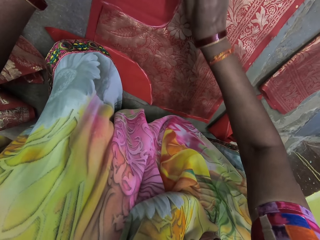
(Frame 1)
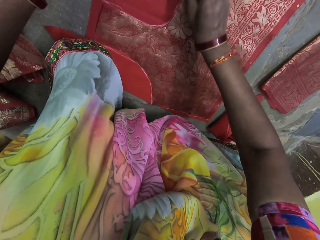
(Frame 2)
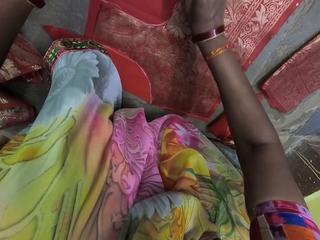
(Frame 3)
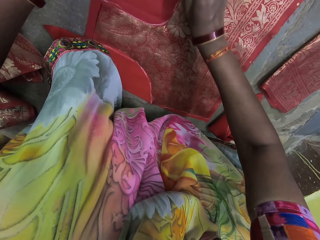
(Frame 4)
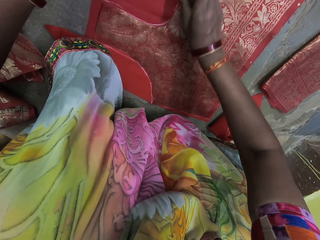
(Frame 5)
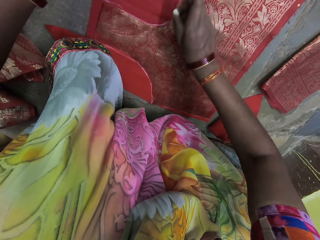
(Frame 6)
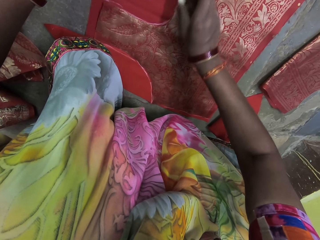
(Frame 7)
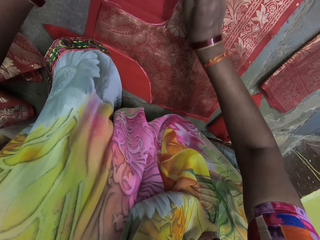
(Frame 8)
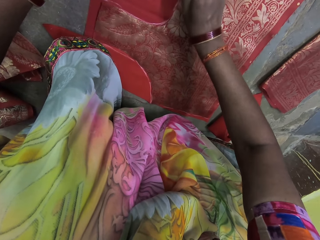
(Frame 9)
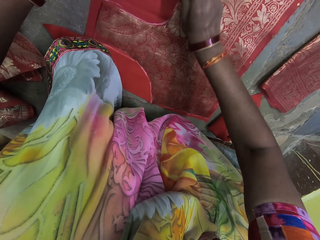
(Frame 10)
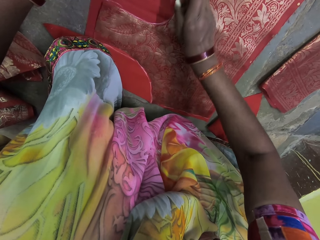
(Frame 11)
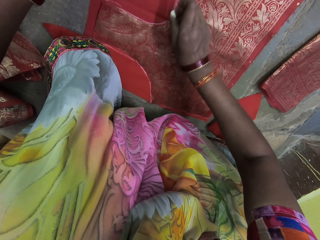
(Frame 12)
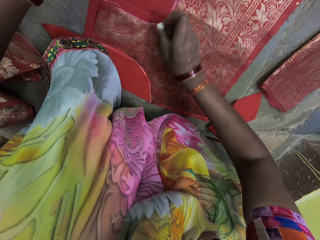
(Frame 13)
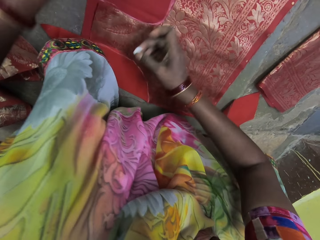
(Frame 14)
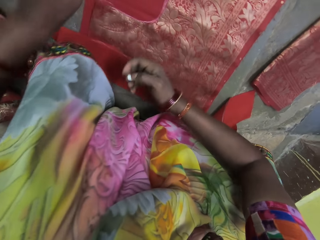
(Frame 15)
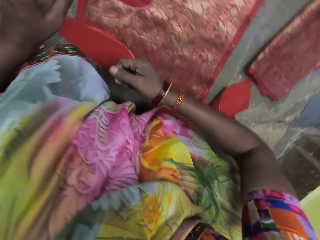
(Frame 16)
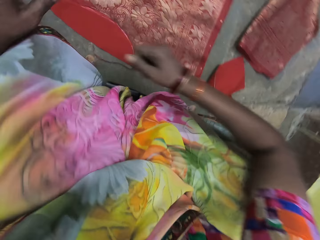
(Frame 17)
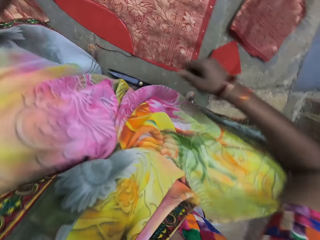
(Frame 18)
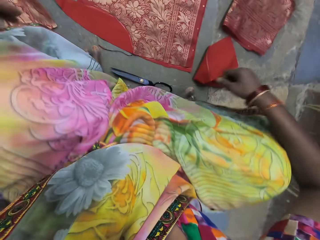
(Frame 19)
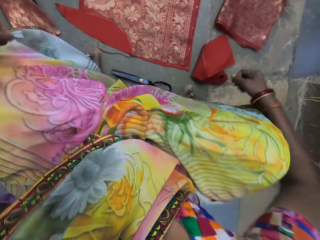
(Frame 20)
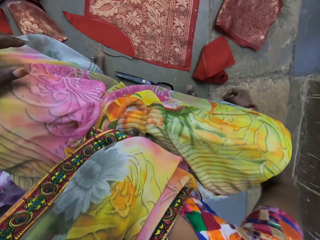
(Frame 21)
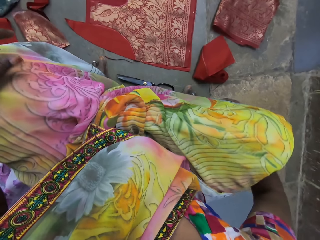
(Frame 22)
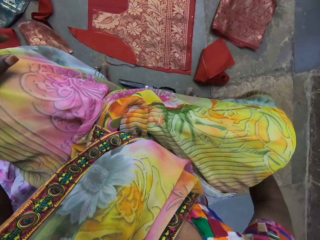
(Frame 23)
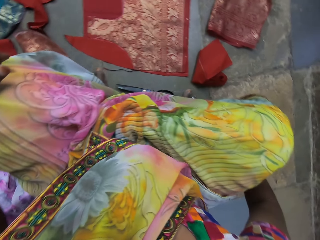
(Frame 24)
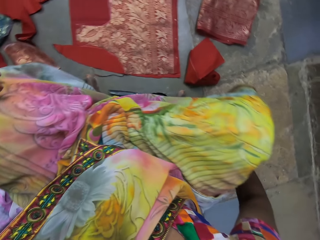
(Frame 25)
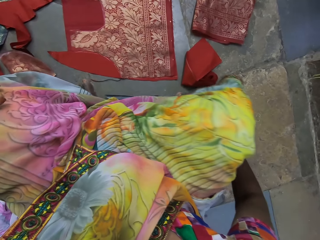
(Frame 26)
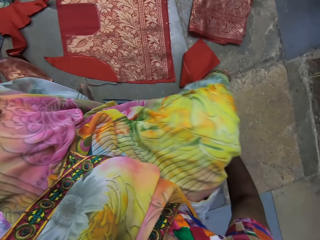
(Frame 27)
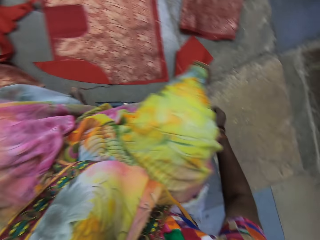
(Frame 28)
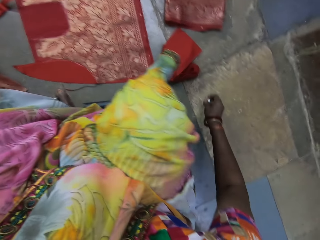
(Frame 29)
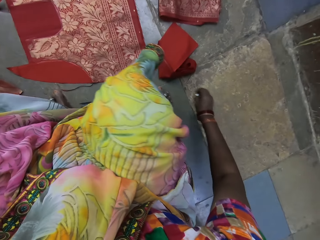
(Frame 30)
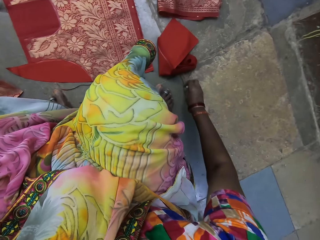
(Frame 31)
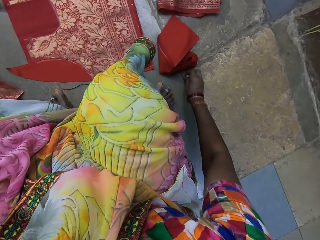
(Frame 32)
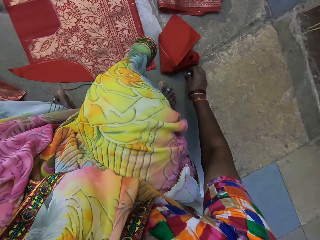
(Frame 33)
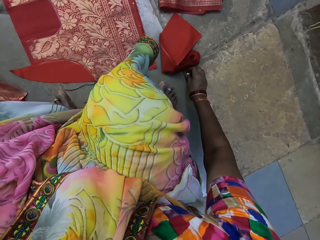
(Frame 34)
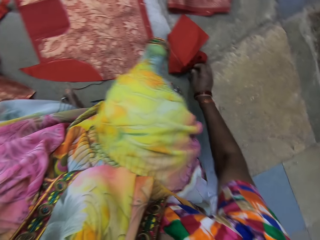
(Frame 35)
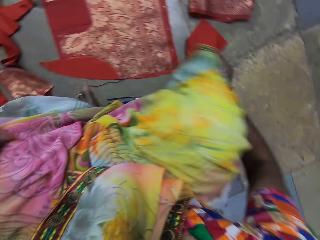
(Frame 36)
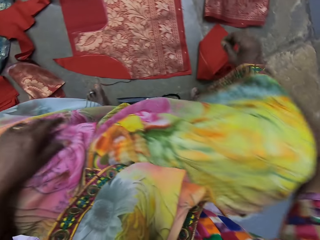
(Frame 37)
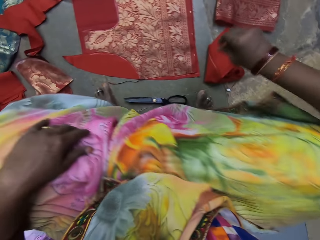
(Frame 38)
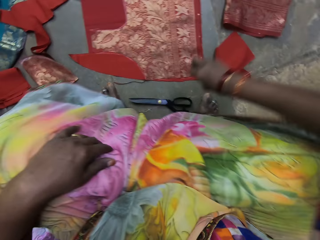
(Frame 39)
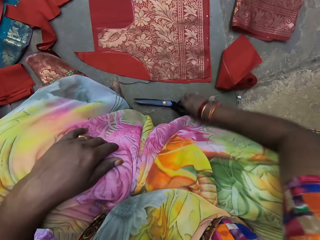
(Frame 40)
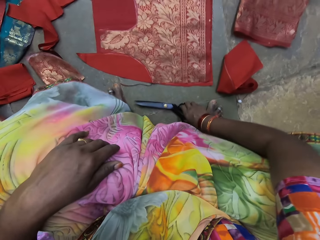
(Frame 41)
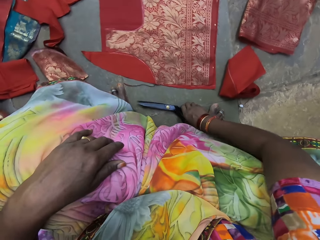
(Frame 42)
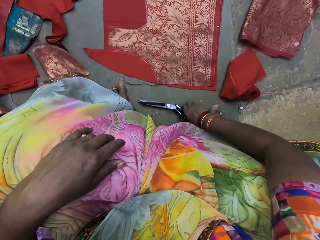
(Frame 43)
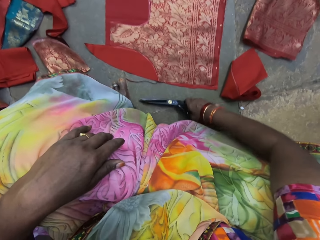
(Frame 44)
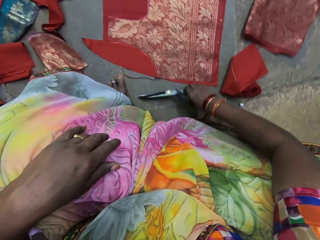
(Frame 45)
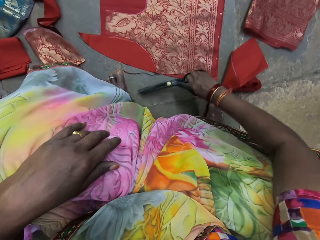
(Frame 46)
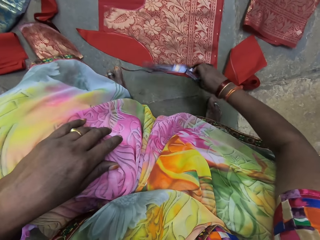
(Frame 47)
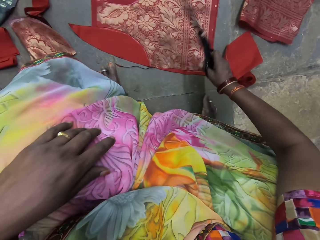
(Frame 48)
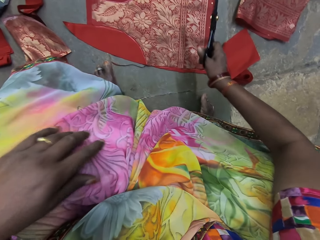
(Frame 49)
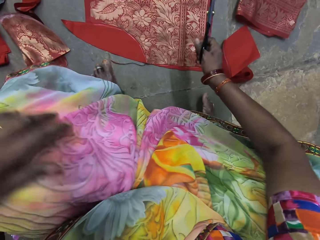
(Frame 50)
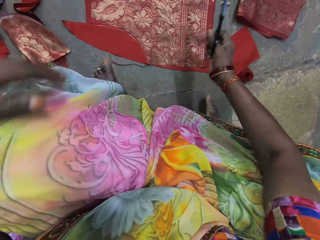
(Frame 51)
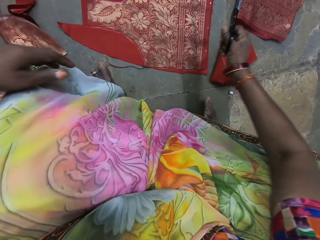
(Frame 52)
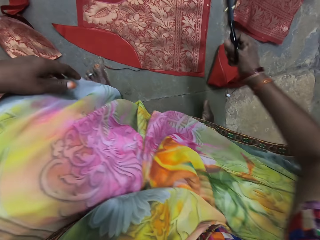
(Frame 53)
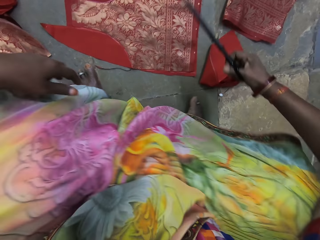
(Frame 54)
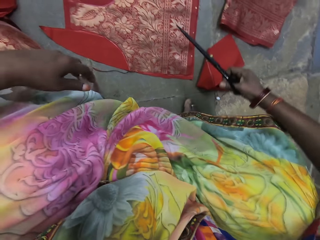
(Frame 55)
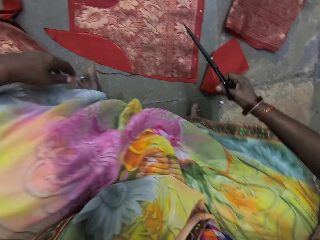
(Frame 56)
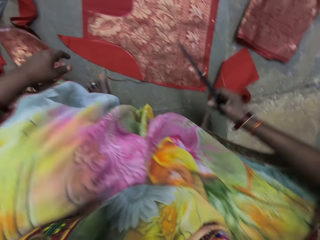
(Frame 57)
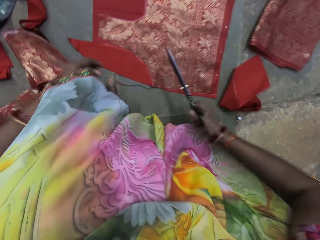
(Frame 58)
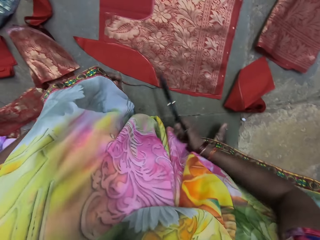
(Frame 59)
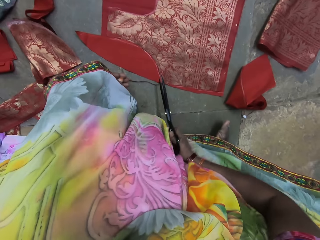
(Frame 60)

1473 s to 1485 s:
The camera wearer drops the chalk on the floor with her right hand. She picks up the scissors from the floor with her right hand.

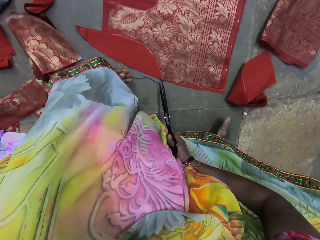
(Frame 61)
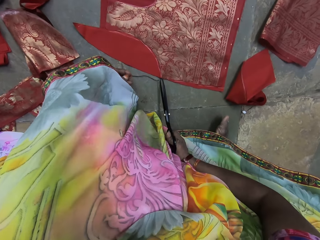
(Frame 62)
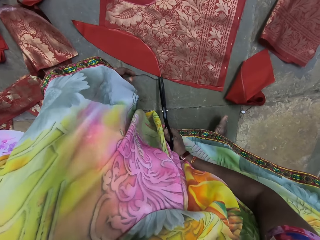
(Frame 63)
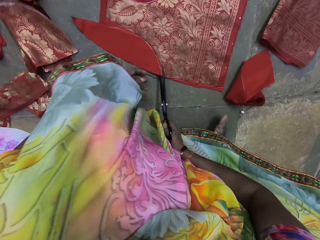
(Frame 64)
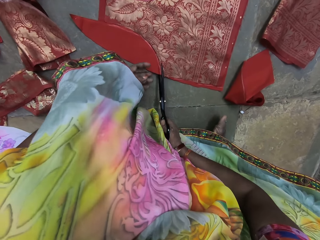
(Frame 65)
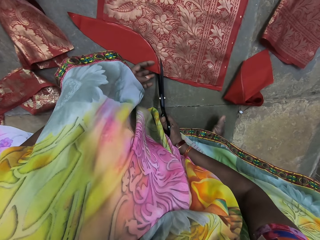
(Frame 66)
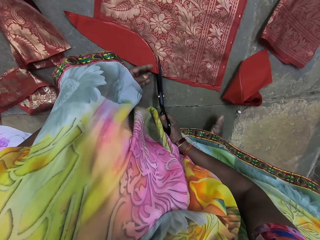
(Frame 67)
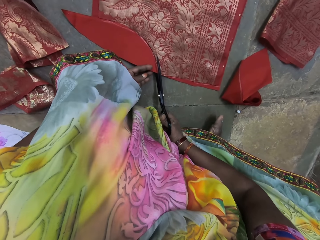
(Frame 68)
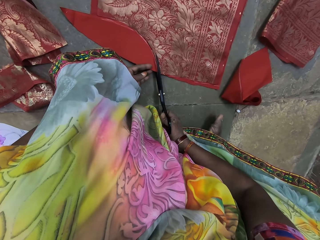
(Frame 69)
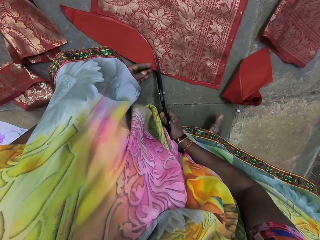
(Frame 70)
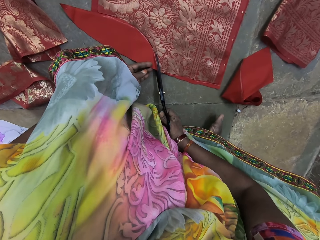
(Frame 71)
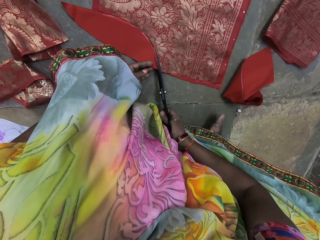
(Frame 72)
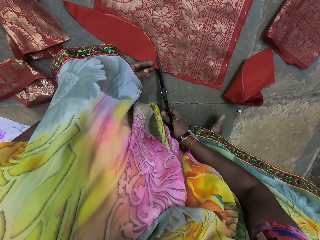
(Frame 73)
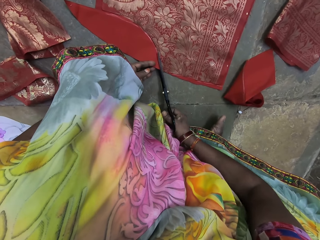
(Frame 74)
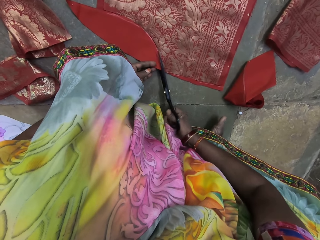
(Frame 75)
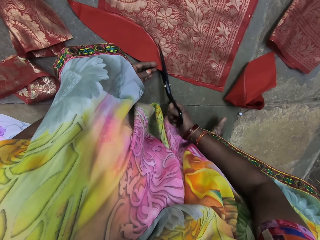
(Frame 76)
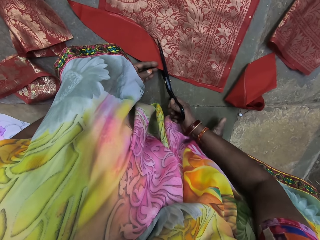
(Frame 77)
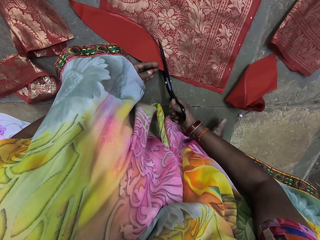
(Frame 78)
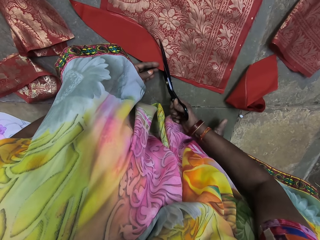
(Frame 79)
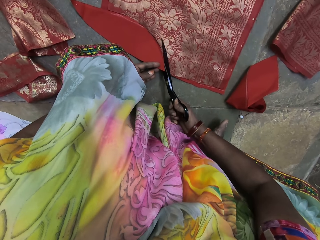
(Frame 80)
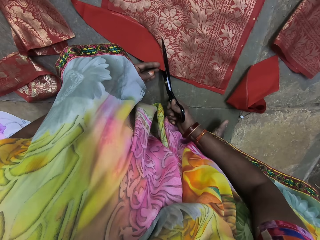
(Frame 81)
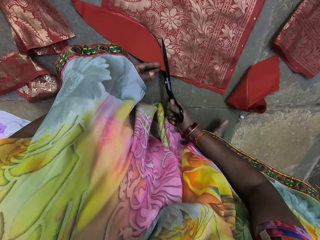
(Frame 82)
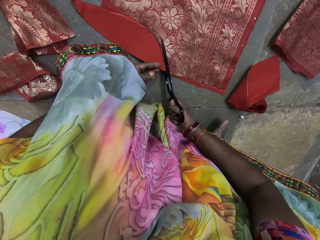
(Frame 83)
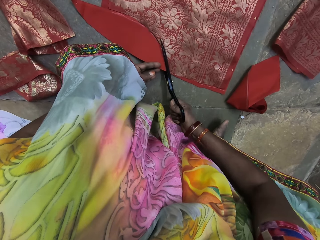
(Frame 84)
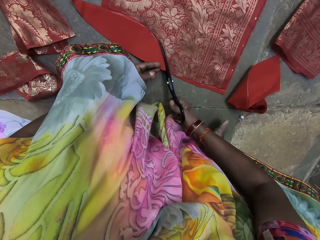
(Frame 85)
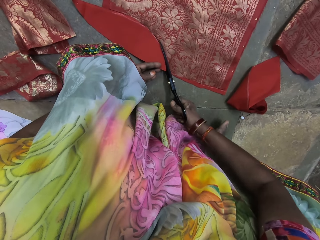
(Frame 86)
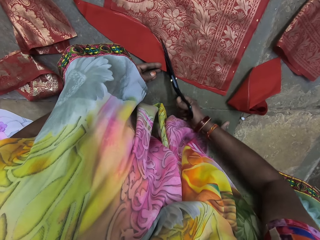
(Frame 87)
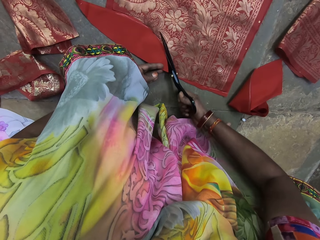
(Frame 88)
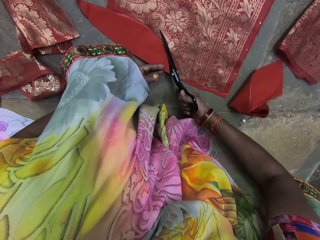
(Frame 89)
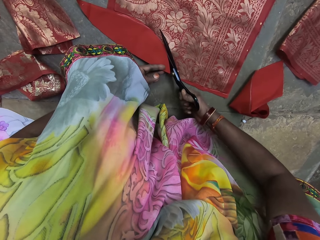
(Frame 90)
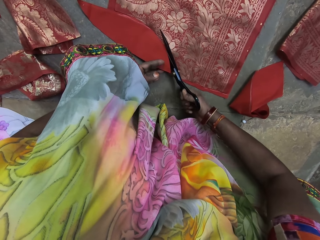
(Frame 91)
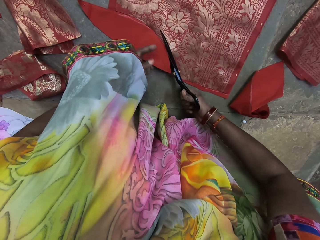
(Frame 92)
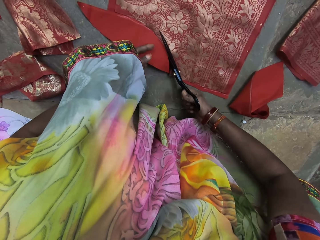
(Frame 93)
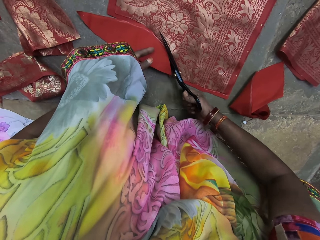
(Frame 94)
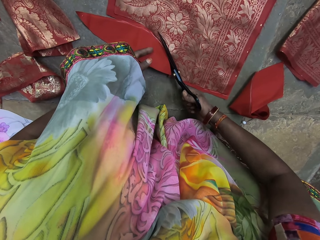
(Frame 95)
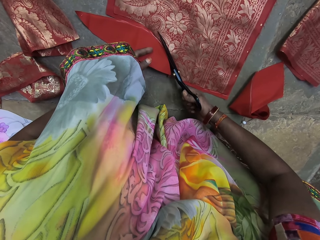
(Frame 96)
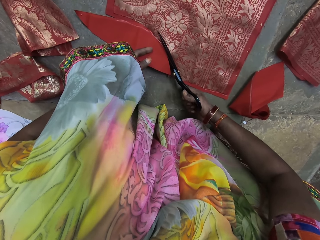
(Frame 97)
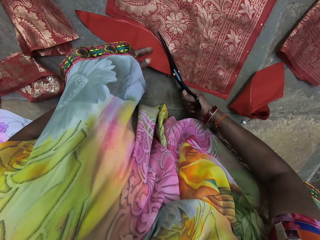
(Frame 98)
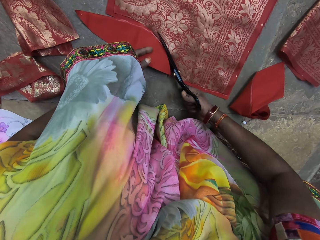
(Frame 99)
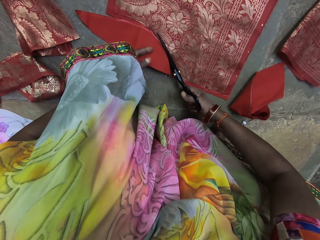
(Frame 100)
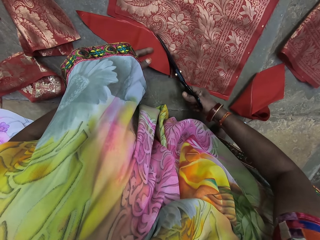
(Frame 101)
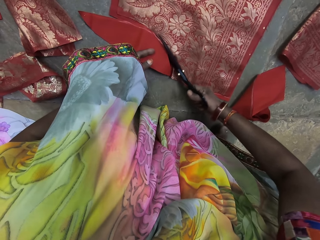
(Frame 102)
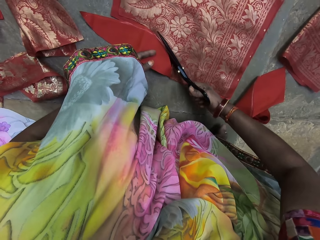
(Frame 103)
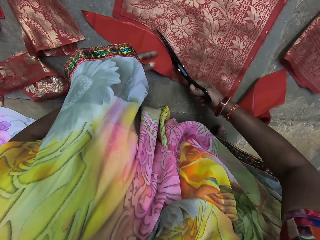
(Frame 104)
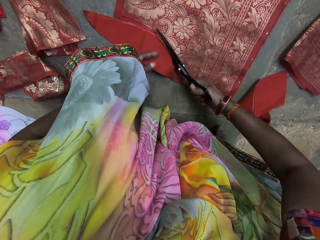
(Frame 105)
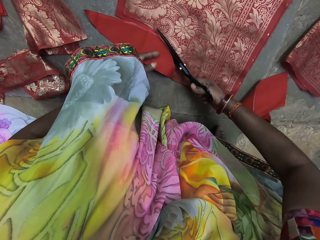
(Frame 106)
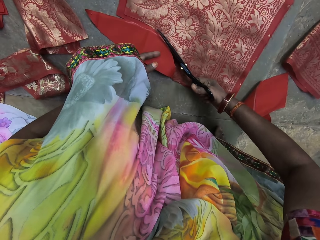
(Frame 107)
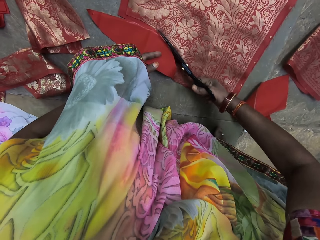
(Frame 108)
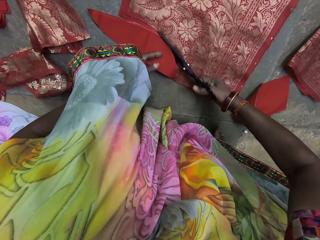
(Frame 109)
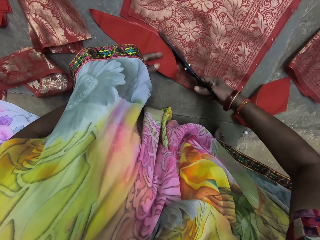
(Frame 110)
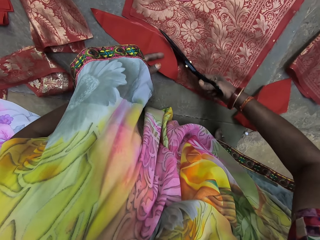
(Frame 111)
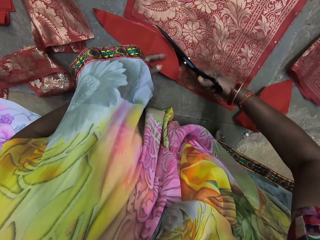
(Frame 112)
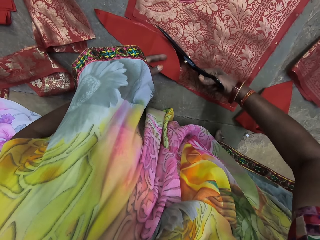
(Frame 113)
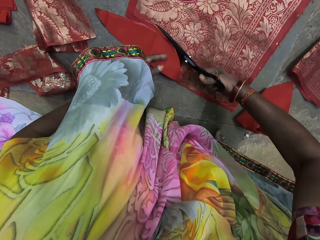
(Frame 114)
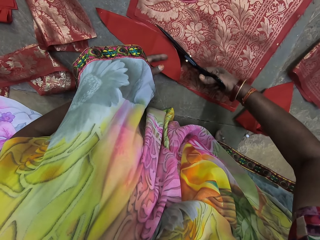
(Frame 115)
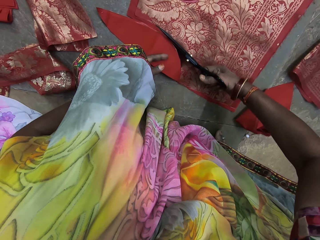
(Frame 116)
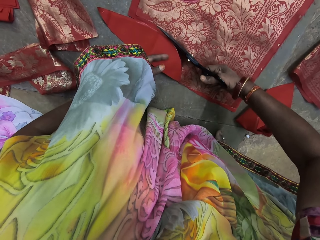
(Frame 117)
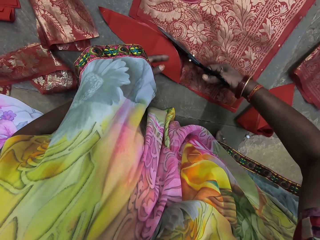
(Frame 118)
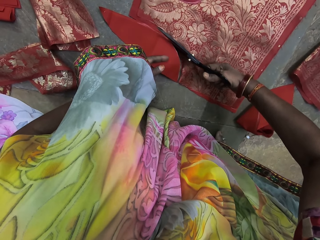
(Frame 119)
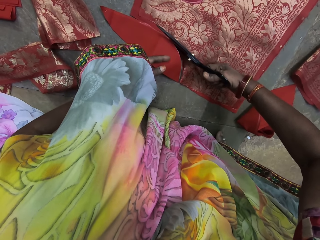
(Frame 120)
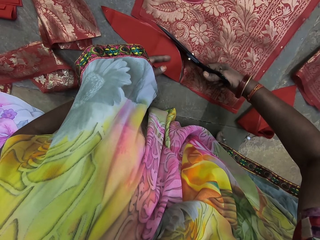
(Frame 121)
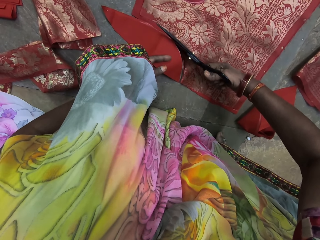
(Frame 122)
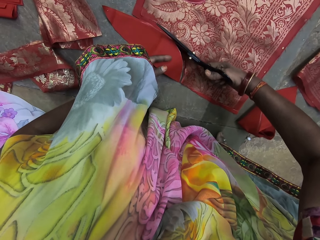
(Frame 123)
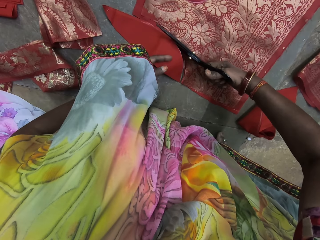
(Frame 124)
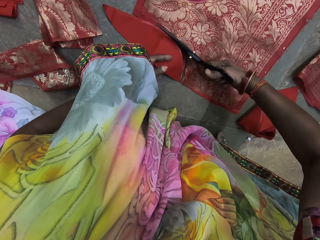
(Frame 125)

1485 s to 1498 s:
The camera wearer holds the fabric with her left hand. She cuts the fabric with the scissors in her right hand.
